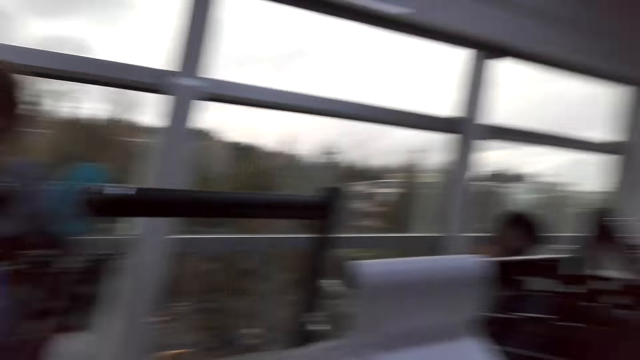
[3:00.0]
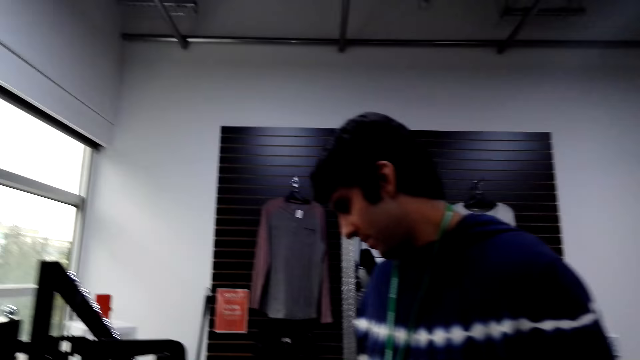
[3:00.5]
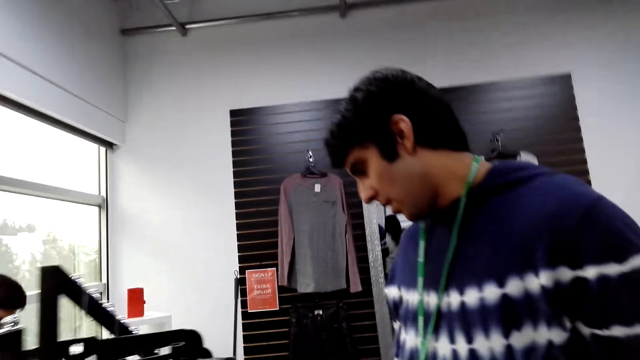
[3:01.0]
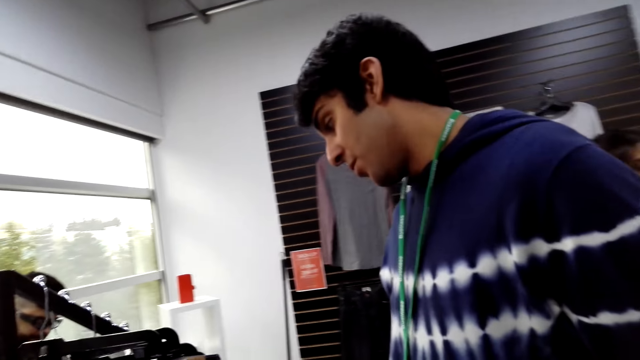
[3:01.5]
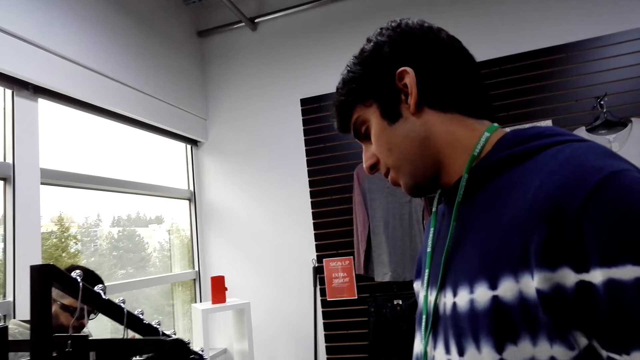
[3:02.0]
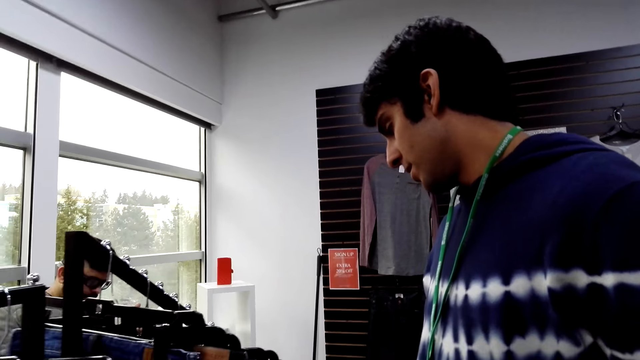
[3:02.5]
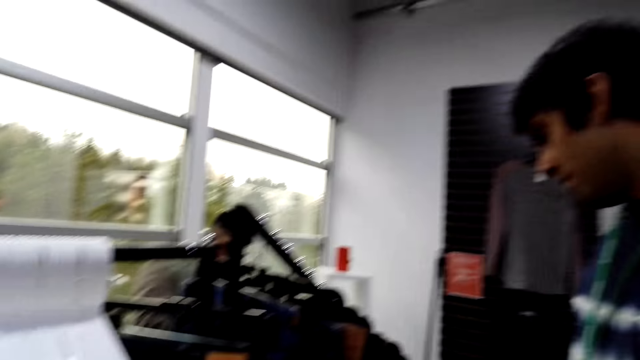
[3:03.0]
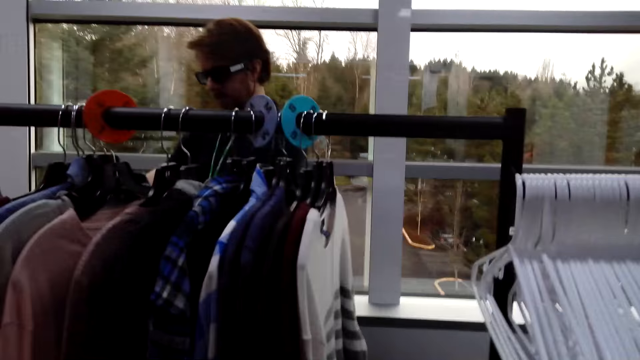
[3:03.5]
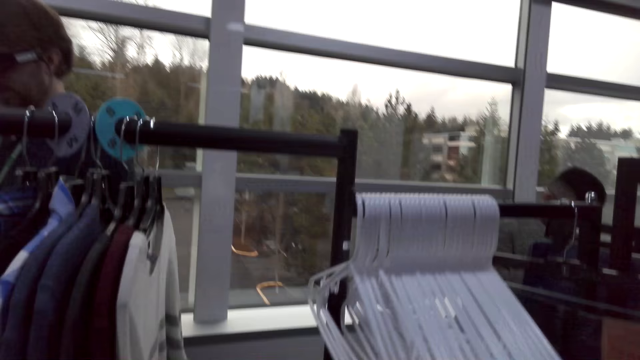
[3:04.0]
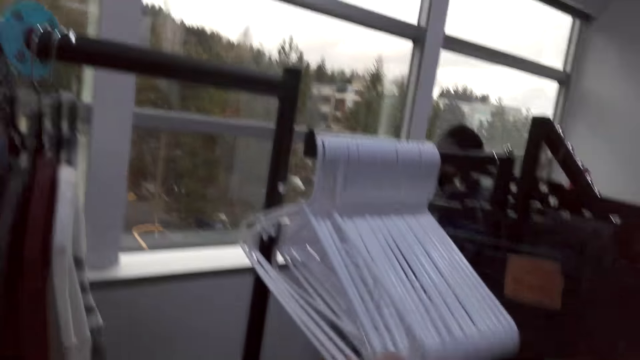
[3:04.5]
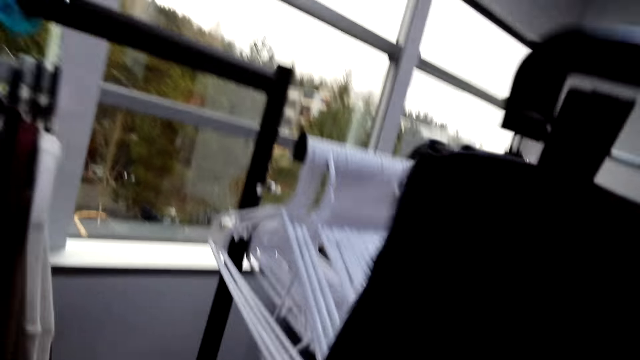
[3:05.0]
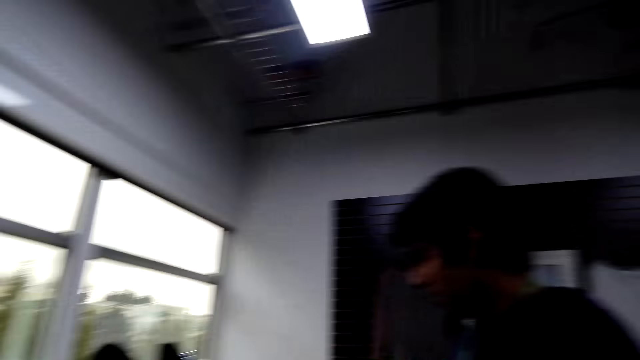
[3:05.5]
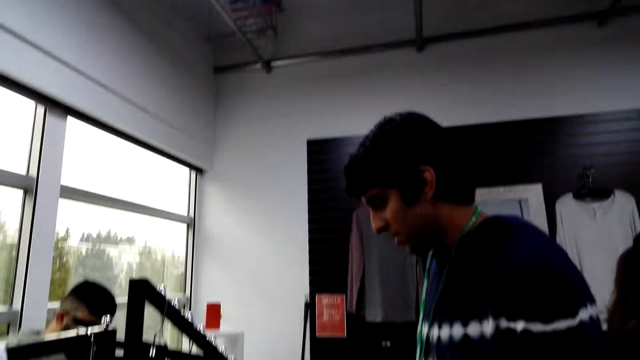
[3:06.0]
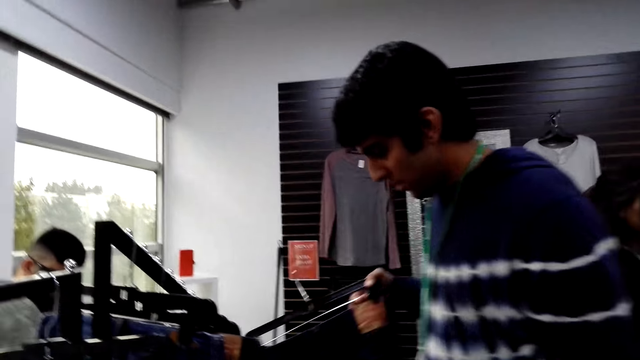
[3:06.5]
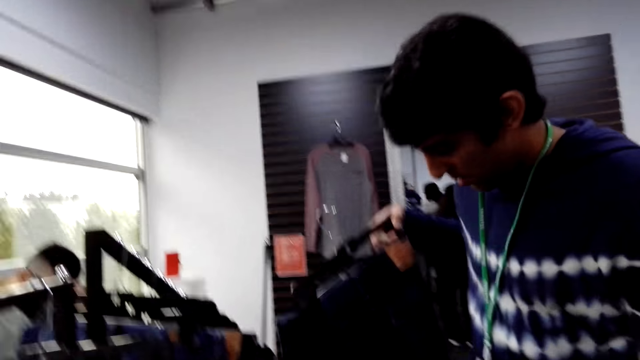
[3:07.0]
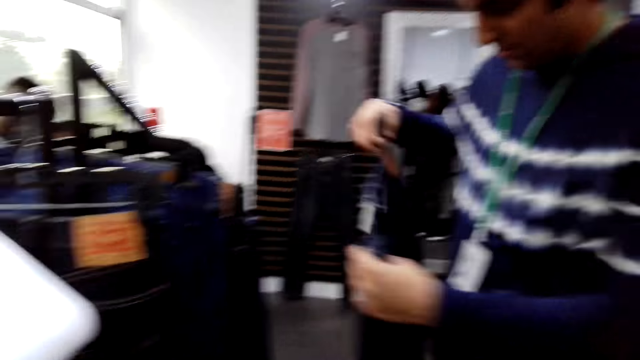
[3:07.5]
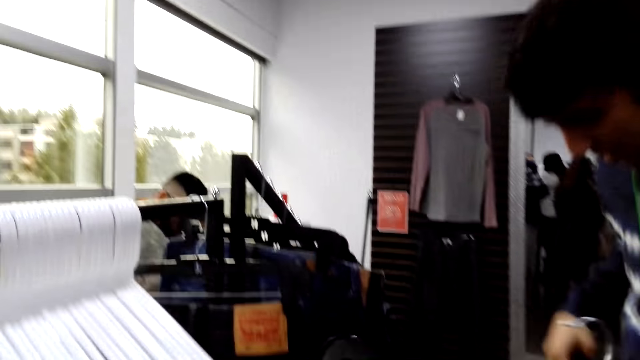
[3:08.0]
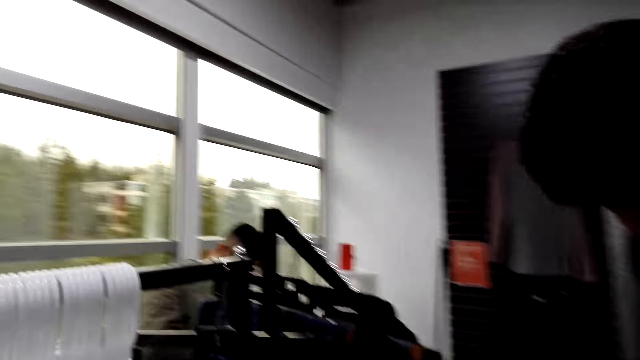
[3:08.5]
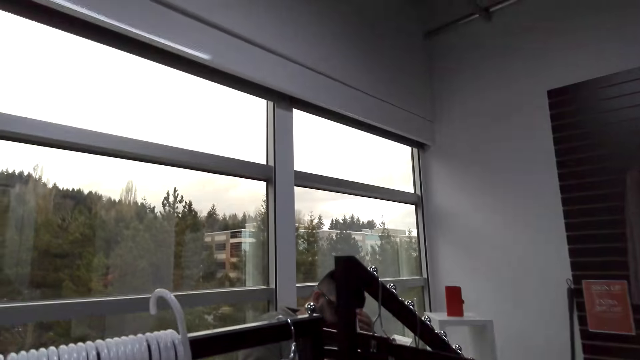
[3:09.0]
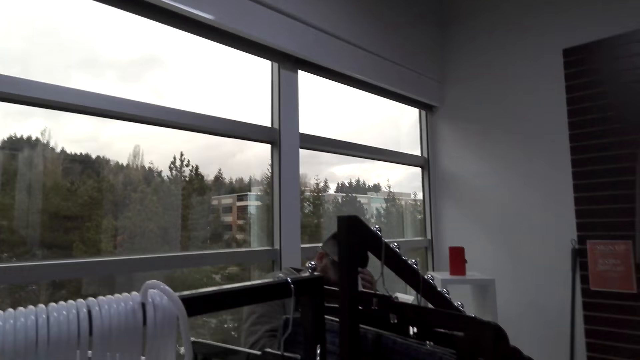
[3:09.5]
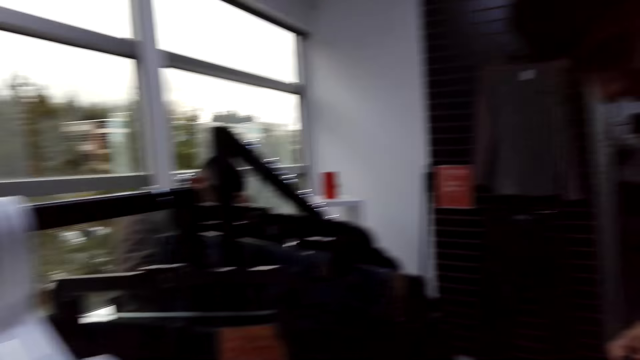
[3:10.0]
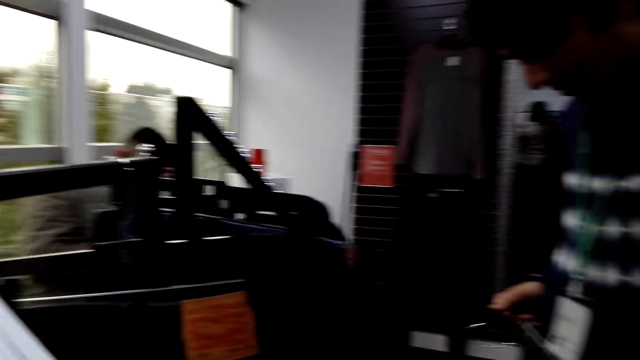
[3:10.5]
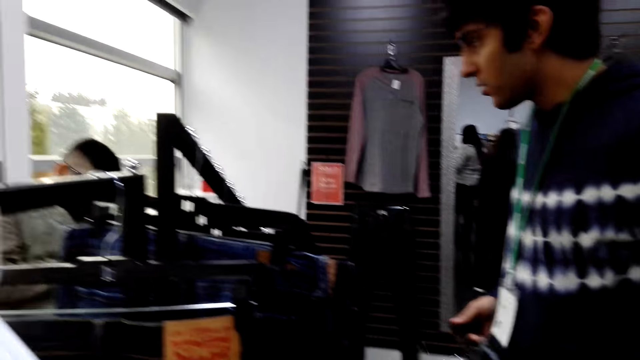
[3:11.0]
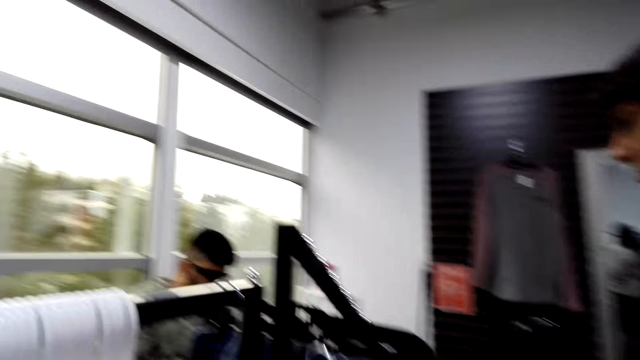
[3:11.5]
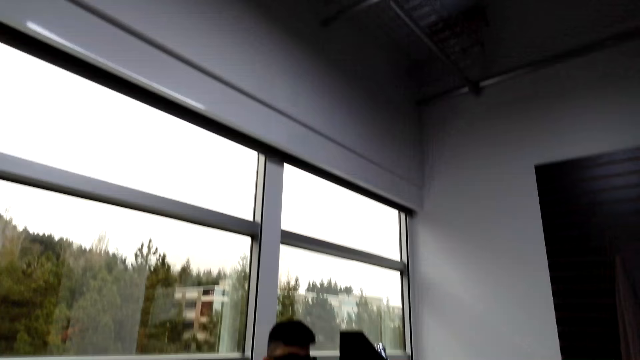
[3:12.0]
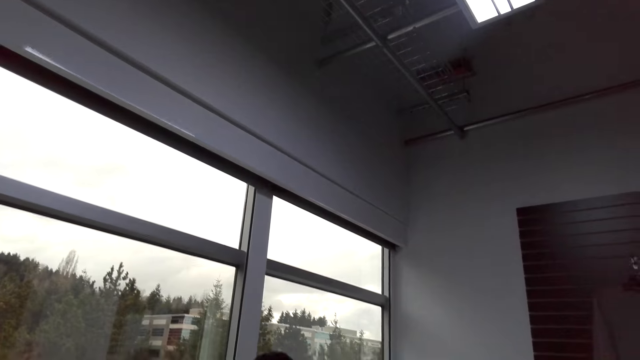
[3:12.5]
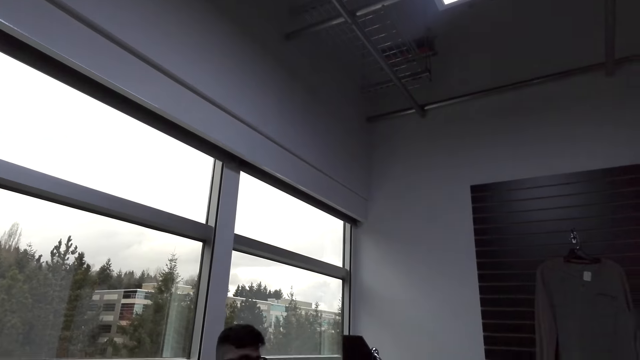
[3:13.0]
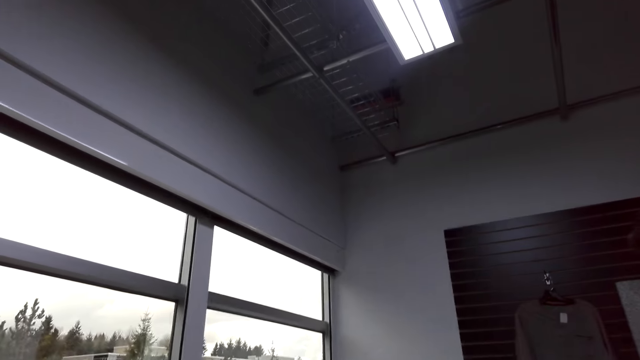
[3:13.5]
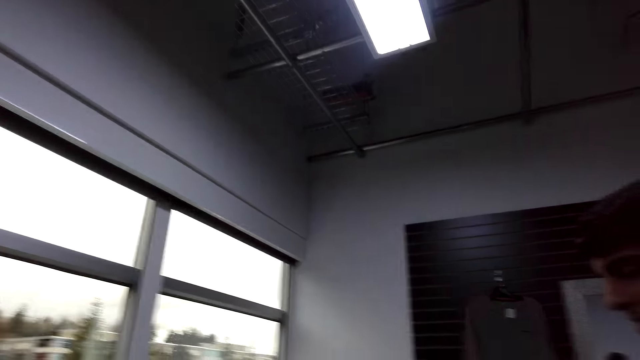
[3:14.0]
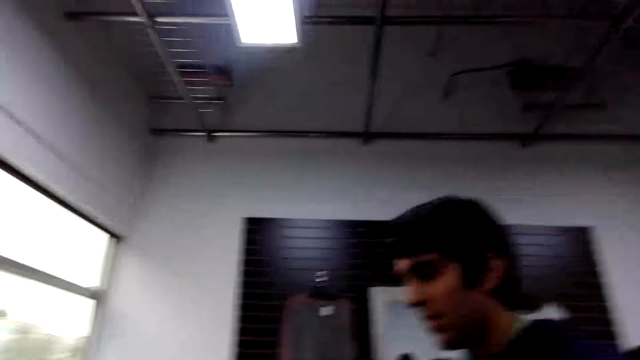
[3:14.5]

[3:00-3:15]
The camera wearer looks at a man. They have picked up a trouser. They look around.

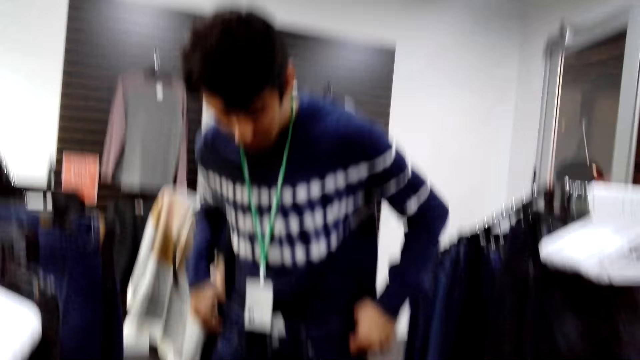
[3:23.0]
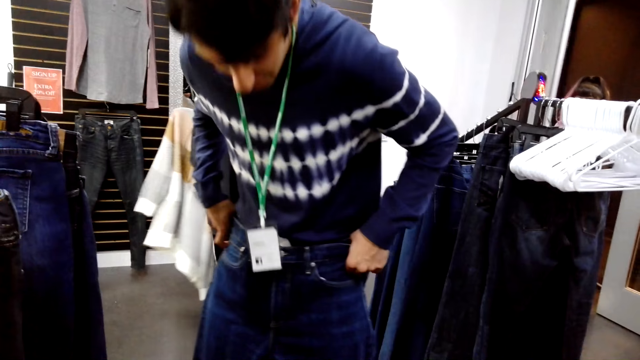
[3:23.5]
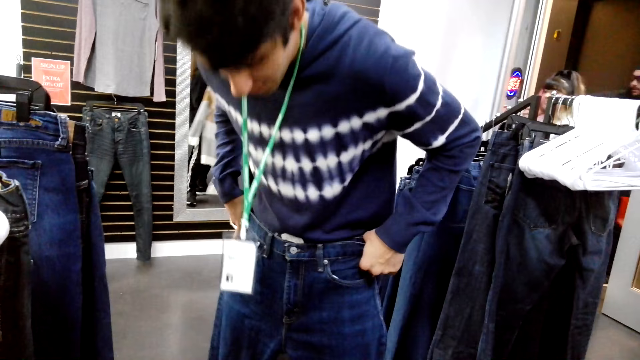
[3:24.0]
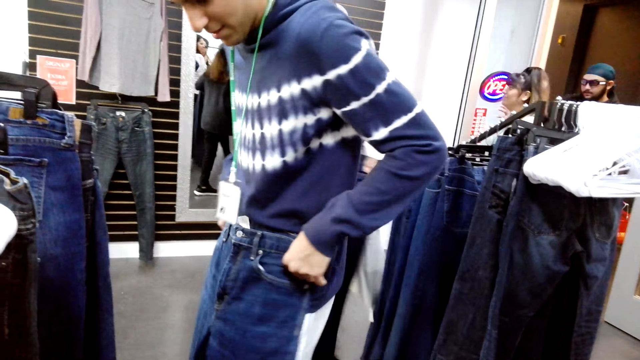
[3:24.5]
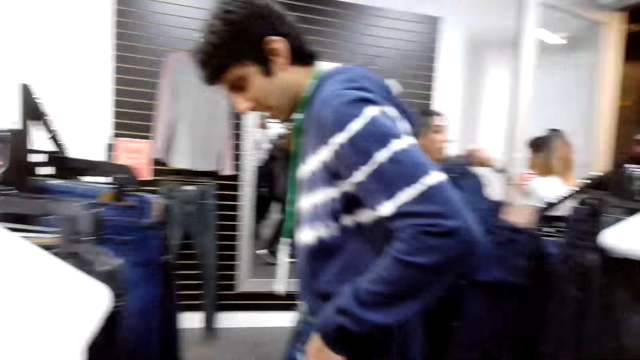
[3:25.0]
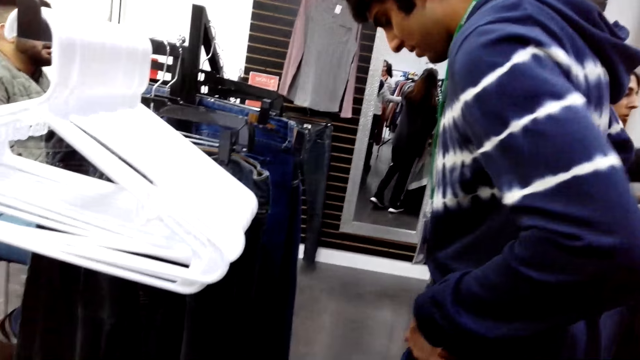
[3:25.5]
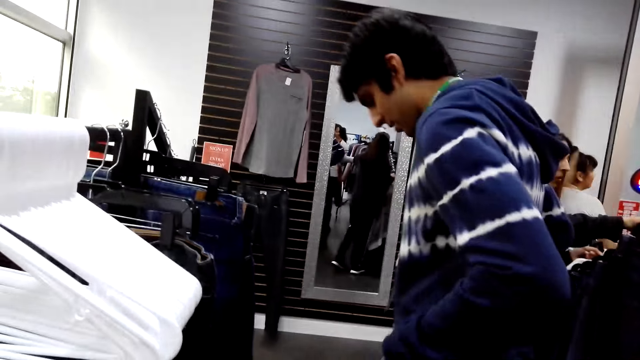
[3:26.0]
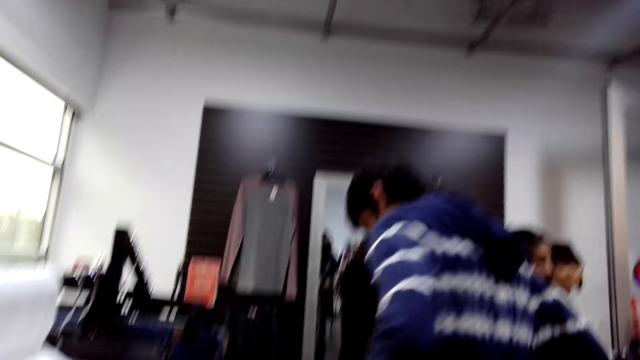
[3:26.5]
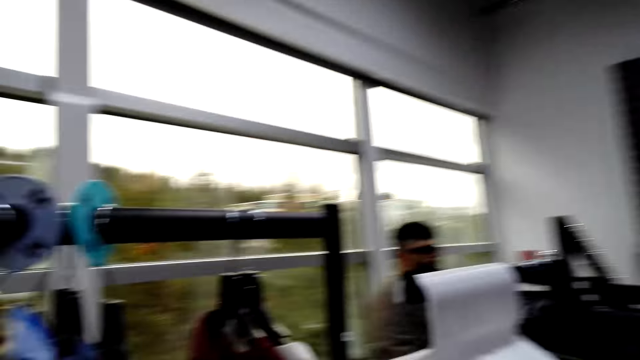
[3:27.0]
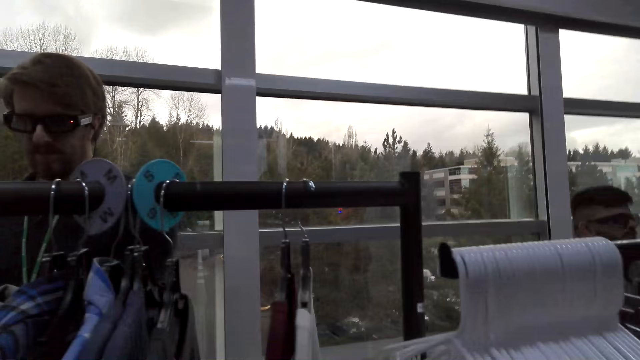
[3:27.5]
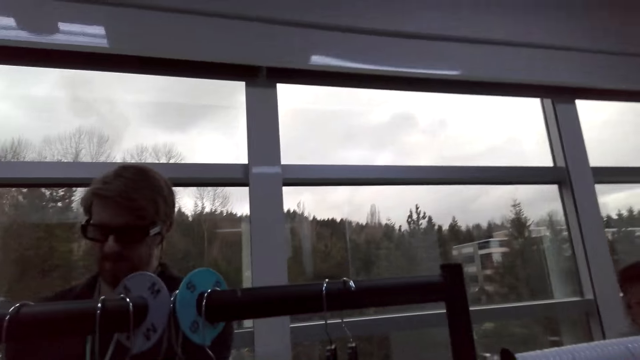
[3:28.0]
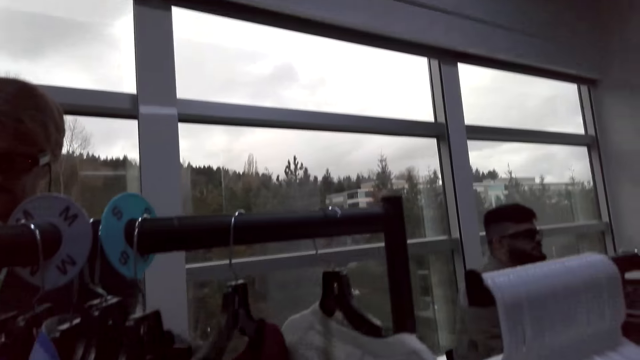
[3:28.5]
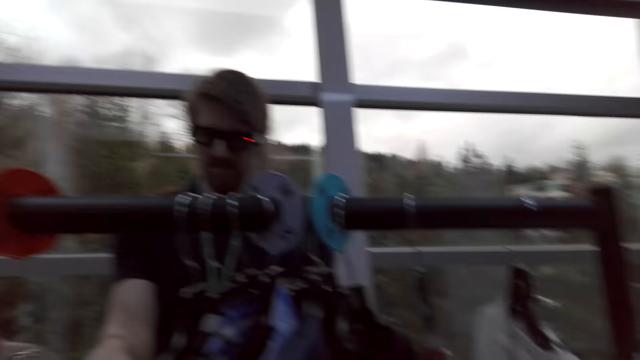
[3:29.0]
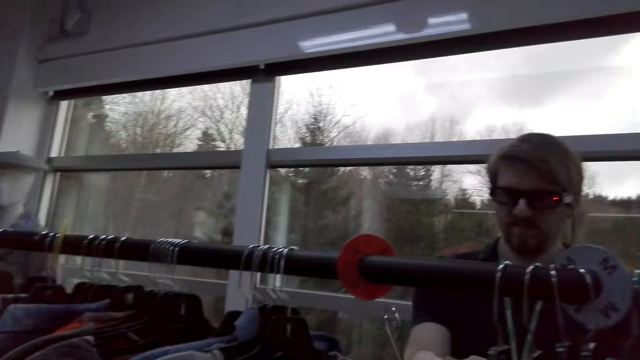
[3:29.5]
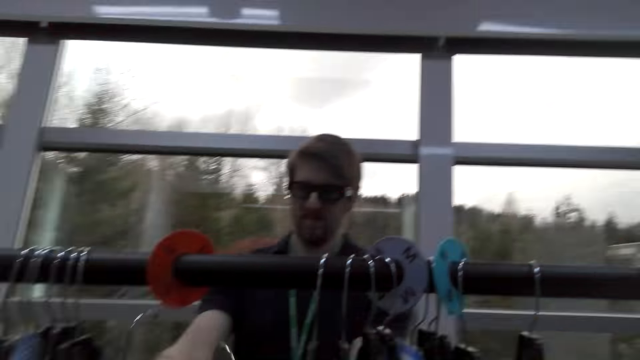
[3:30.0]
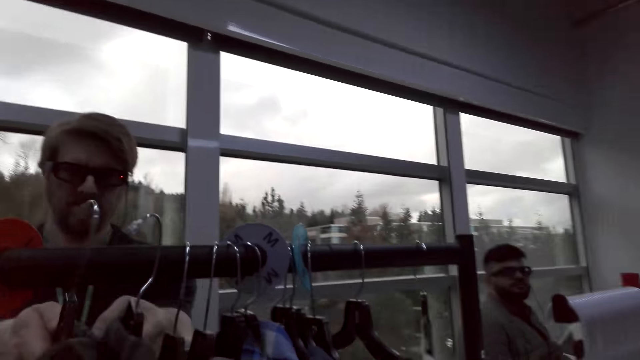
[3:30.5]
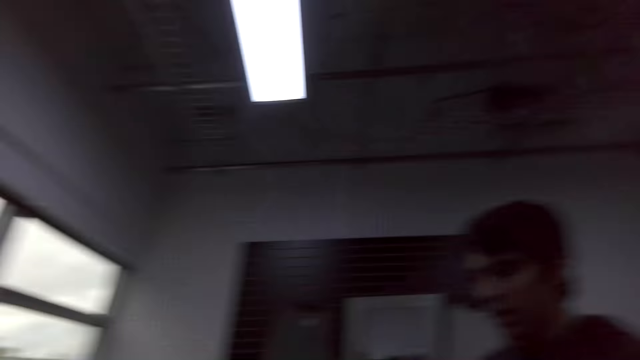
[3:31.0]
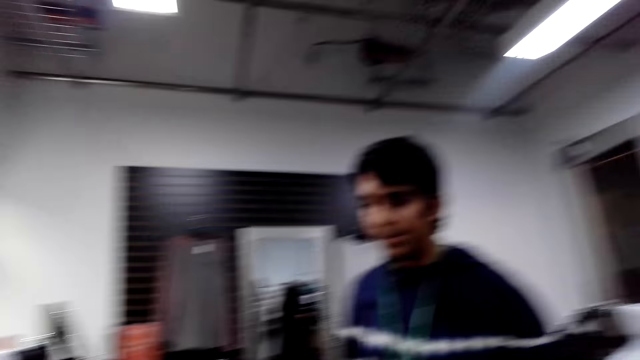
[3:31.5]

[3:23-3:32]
The camera wearer looks at a man. They look around.
